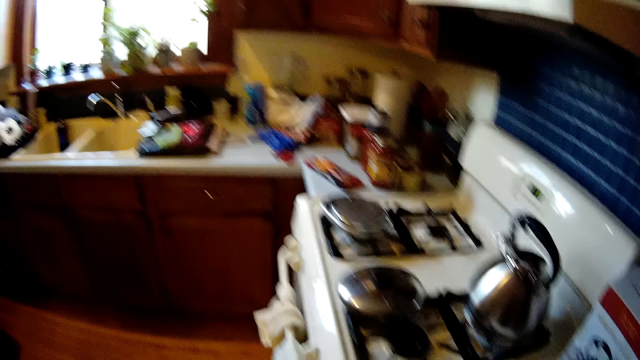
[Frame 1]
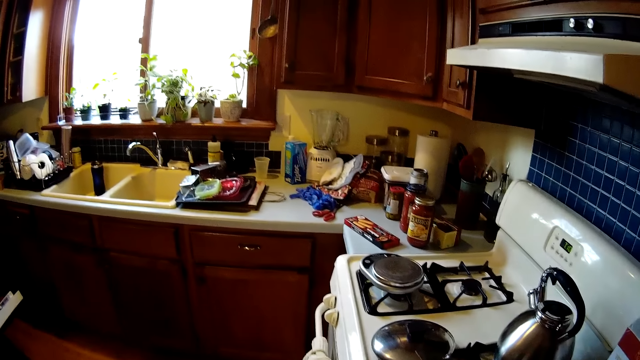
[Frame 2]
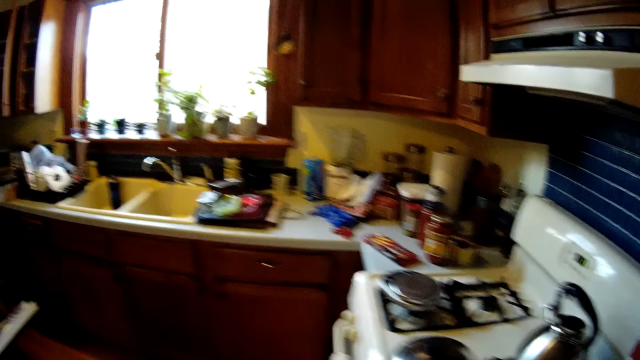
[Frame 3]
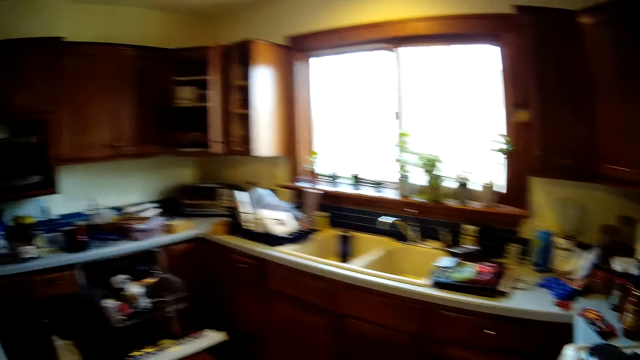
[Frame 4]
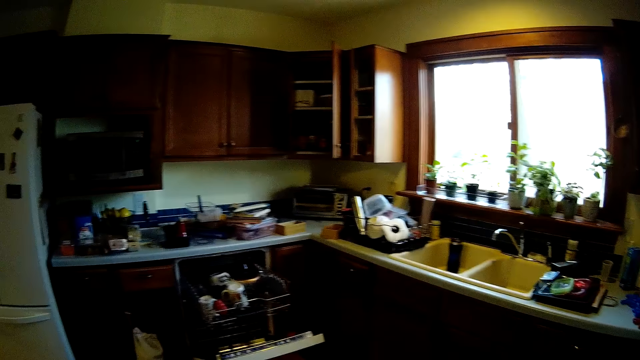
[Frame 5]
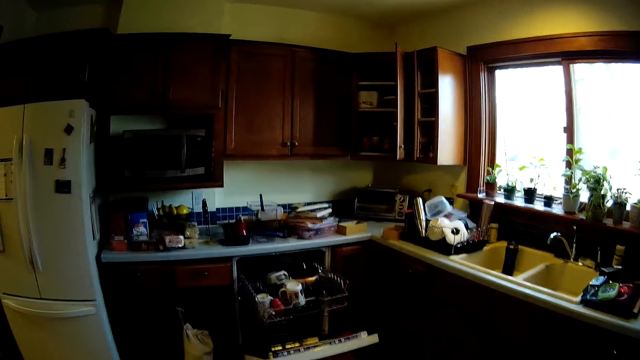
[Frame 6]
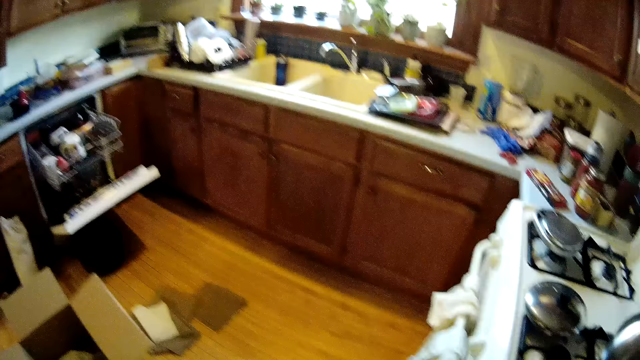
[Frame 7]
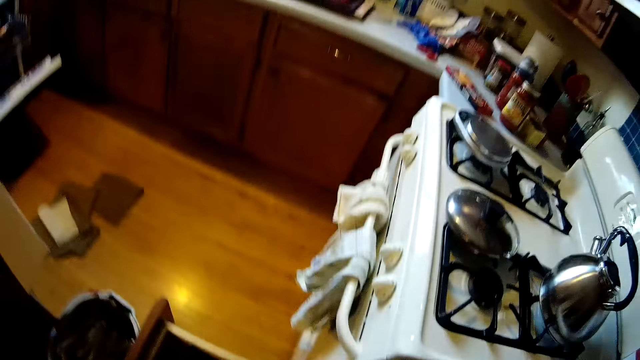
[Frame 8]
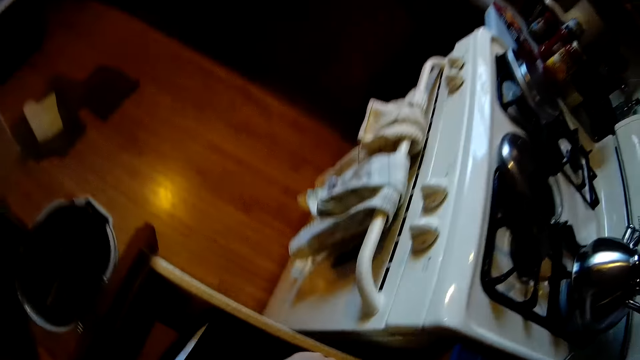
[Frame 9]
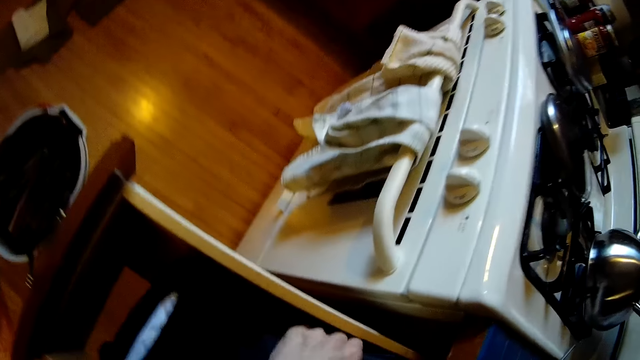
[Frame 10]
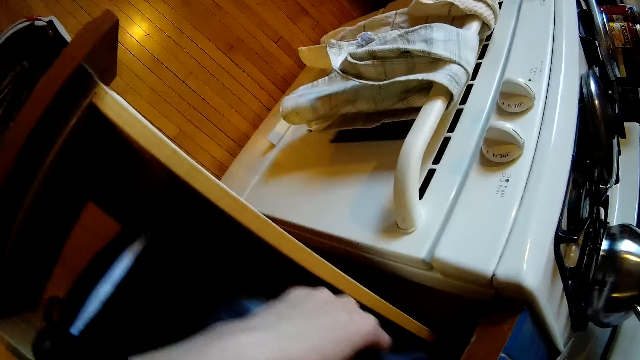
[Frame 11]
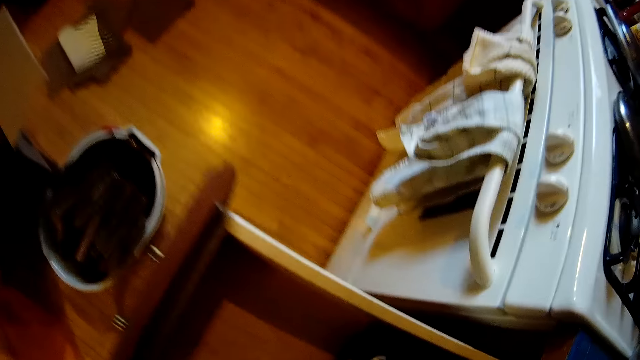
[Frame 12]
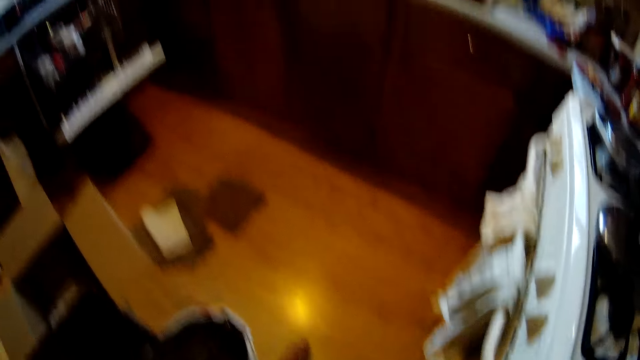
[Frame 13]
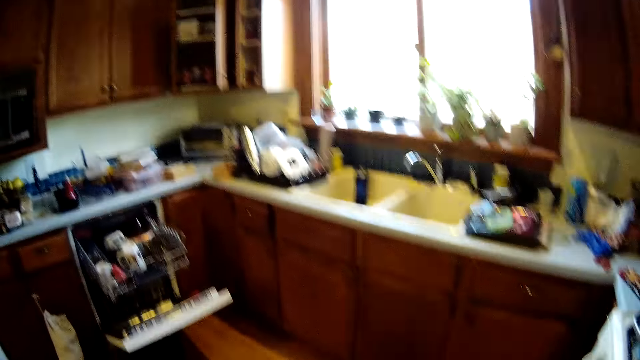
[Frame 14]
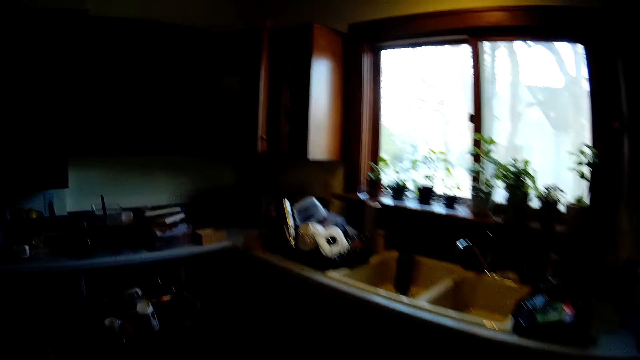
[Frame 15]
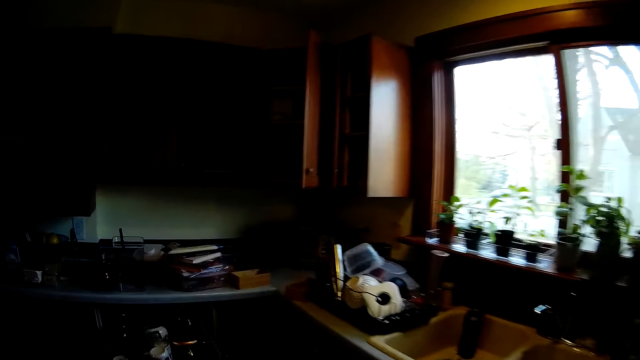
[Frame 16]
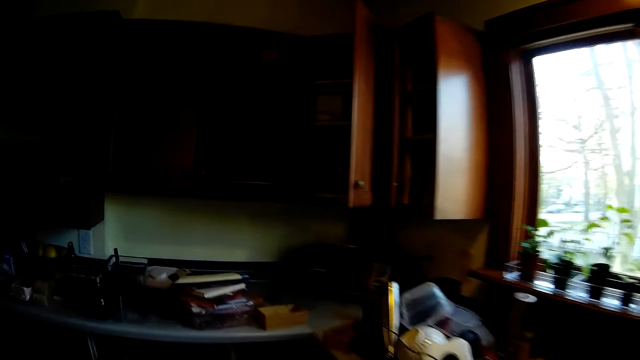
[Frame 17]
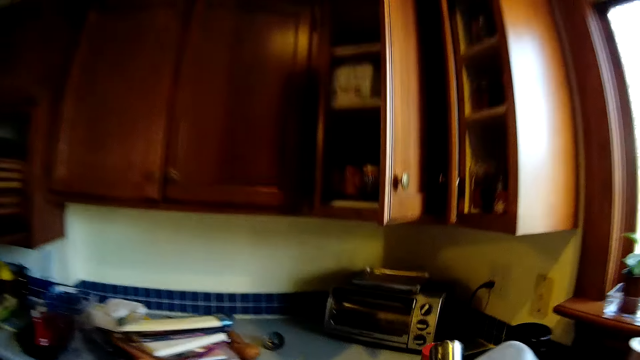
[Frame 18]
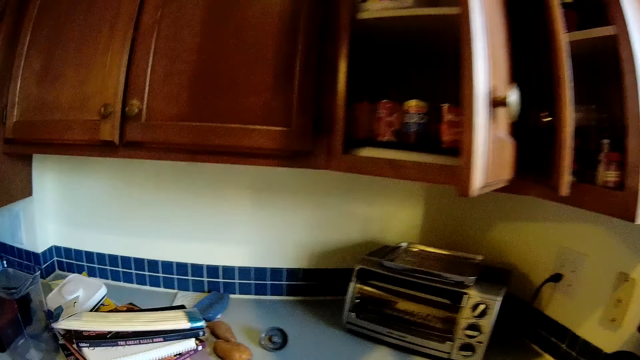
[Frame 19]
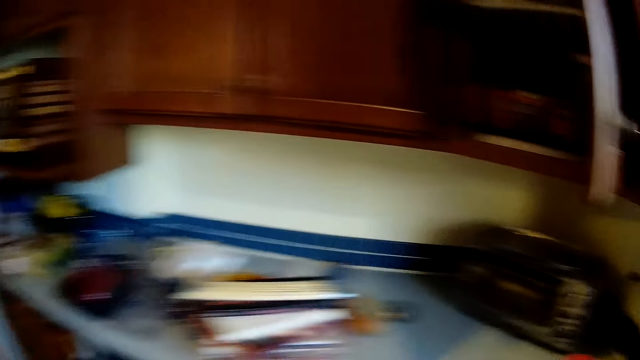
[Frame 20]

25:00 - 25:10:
The camera wearer adjusts a cloth in the drawer with her left hand.

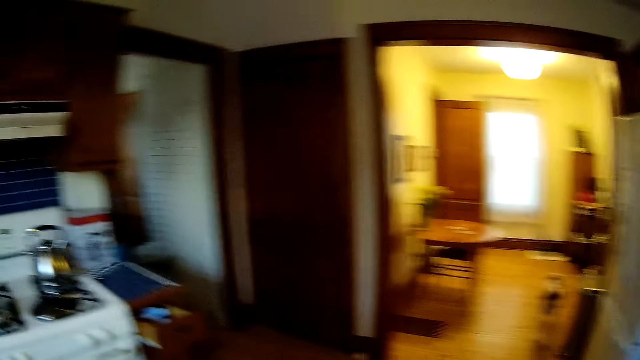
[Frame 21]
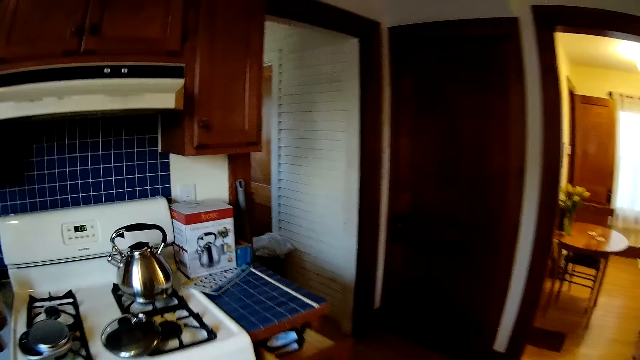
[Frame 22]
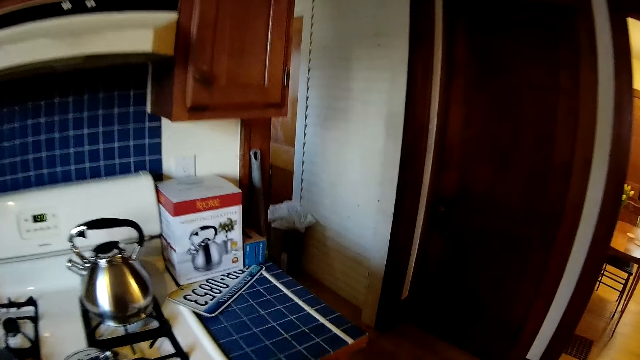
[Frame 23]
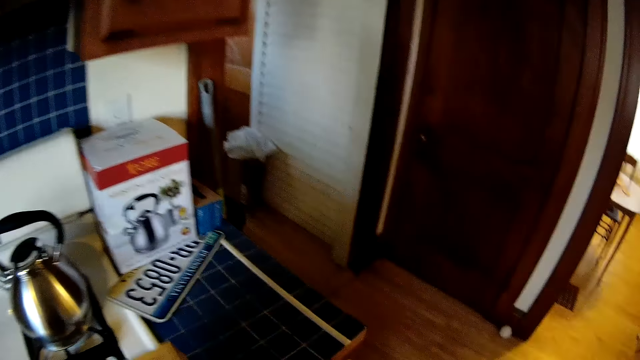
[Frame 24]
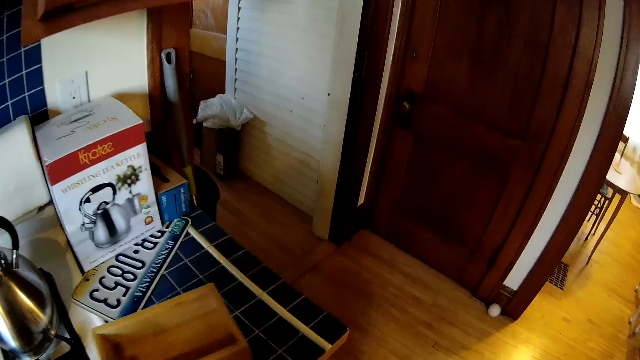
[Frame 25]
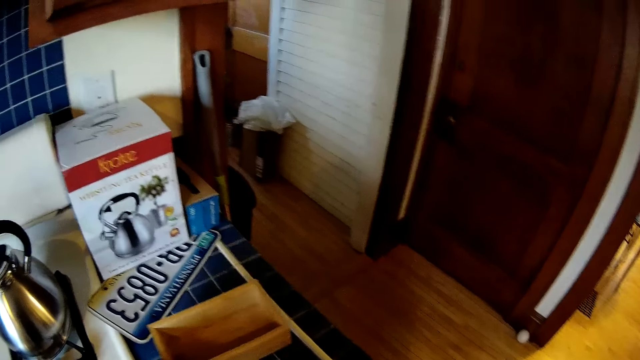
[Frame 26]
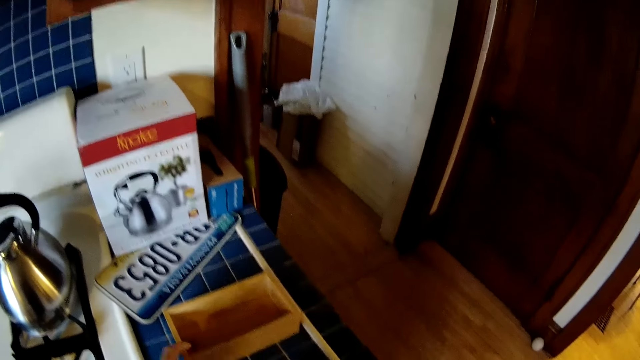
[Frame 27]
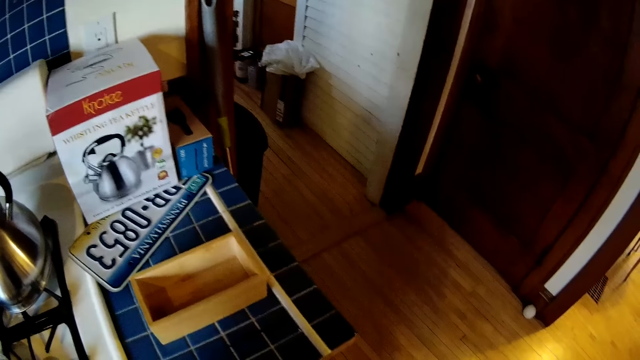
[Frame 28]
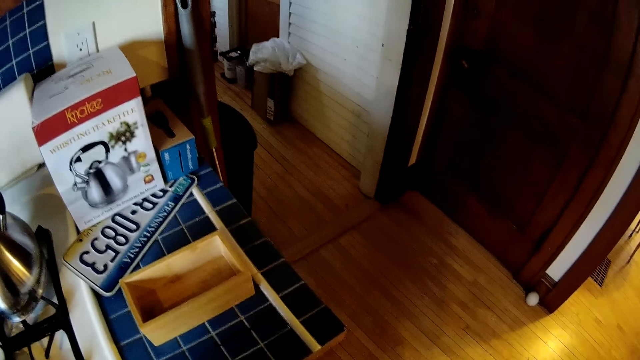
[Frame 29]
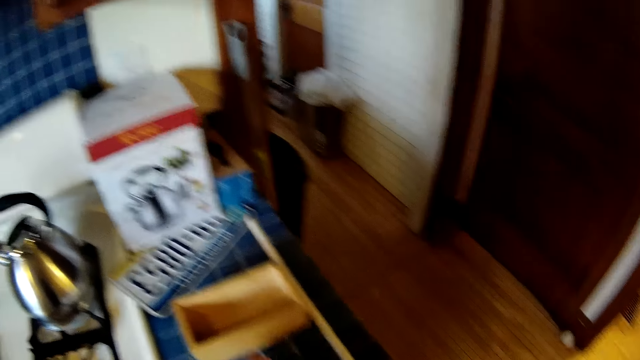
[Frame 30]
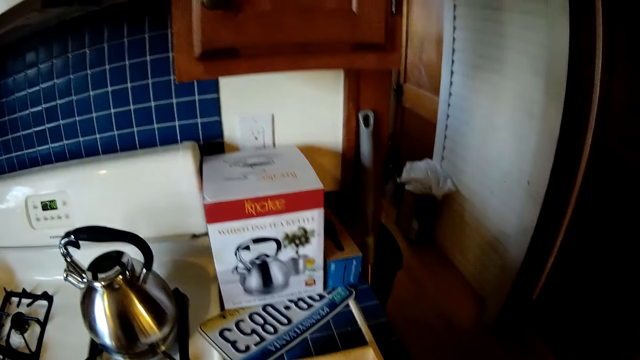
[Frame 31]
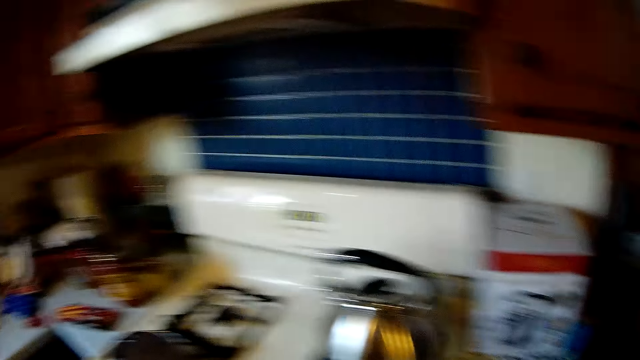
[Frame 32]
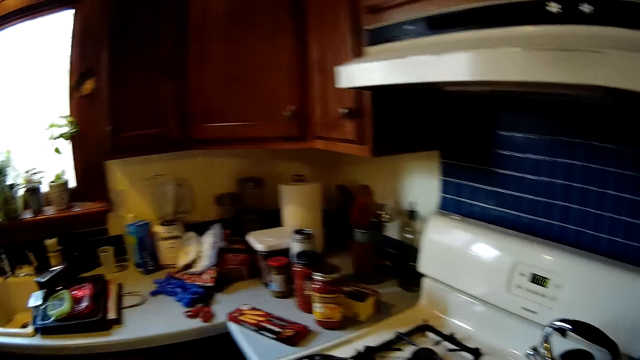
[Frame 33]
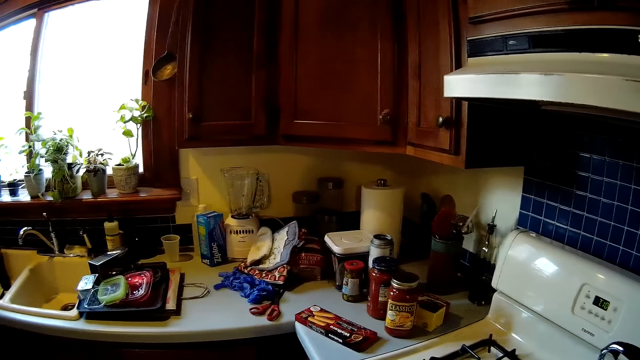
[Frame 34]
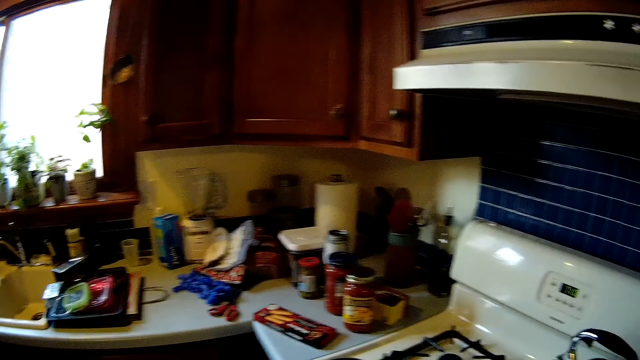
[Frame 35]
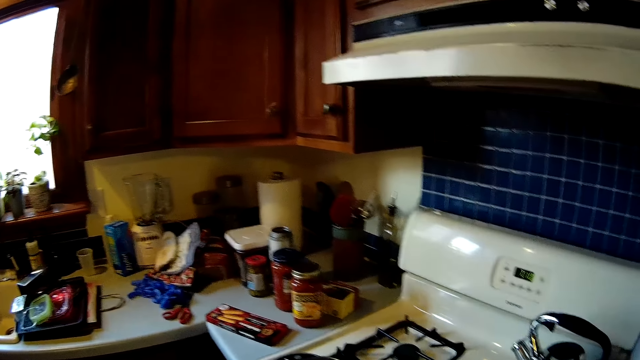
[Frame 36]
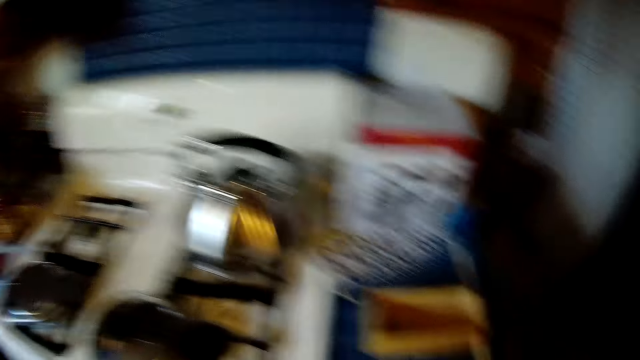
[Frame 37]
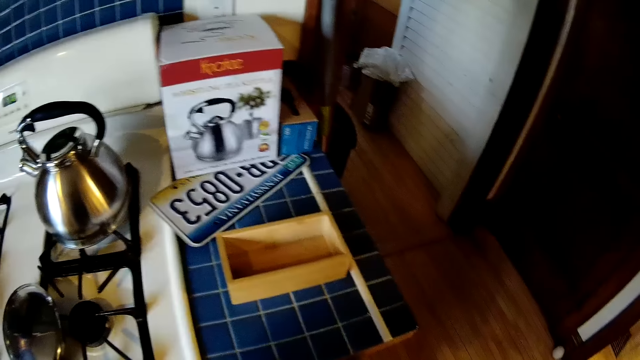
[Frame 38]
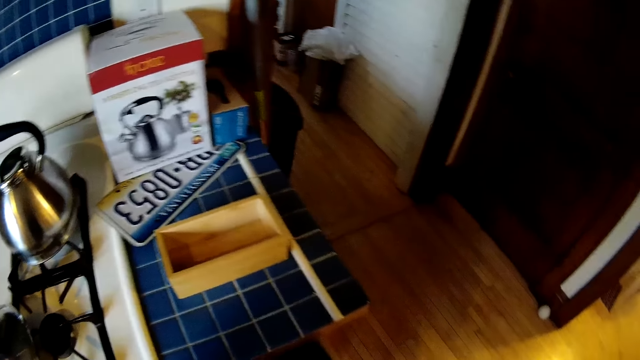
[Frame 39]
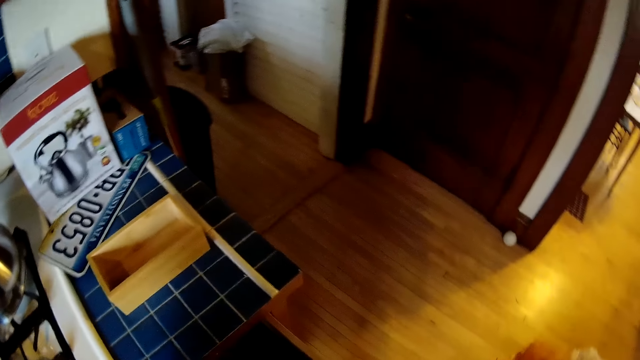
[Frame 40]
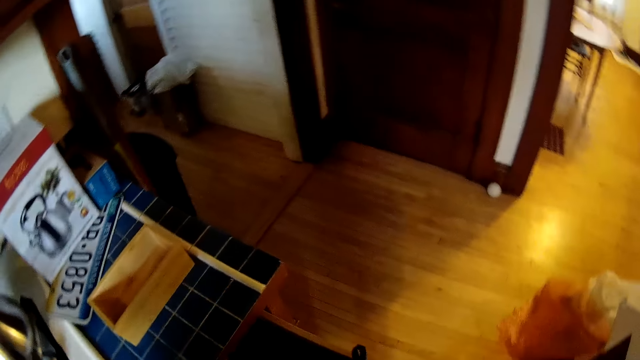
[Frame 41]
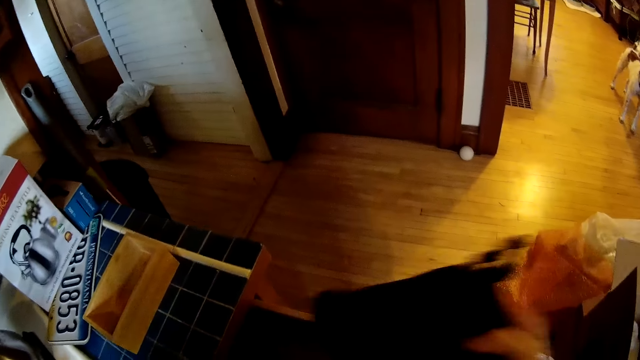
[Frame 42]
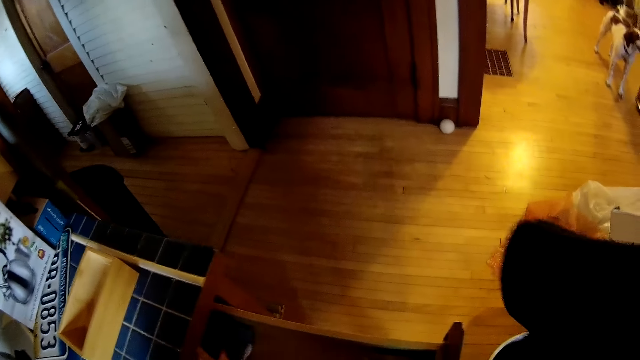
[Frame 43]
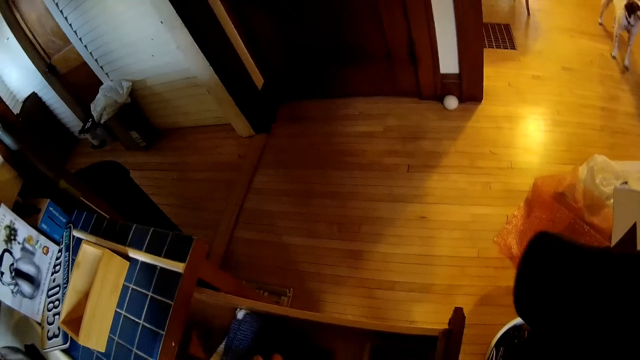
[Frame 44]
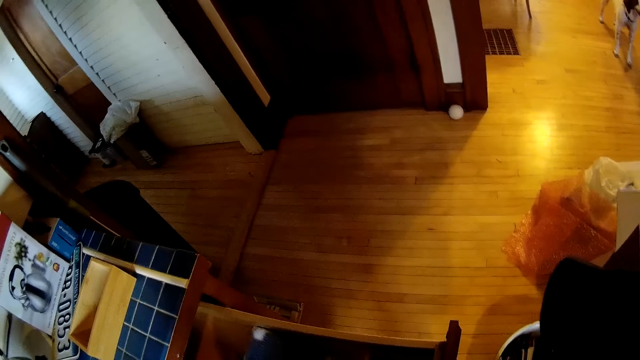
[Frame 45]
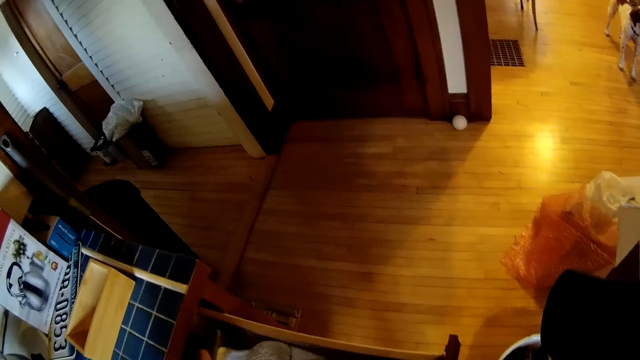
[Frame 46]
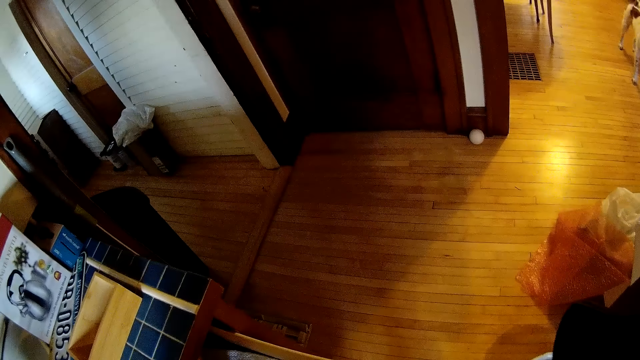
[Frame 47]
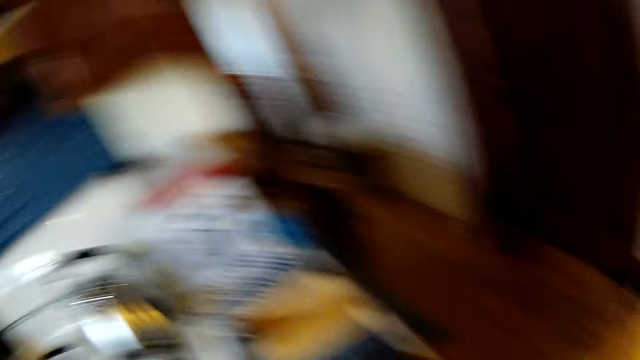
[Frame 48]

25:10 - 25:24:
The camera wearer drops a wooden box on the kitchen slab with her left hand. She looks around. She moves the cloth in the drawer with her right hand. She picks up something from the drawer. She adjusts a napkin in the drawer with her left hand.
